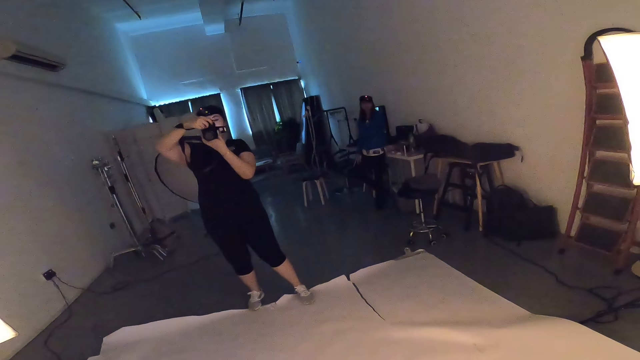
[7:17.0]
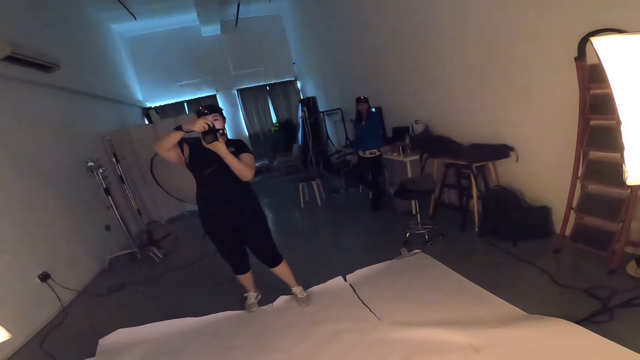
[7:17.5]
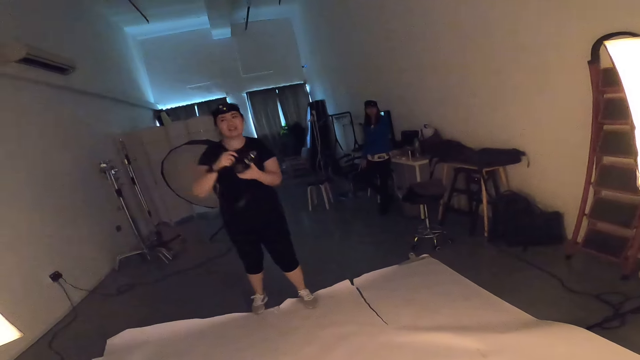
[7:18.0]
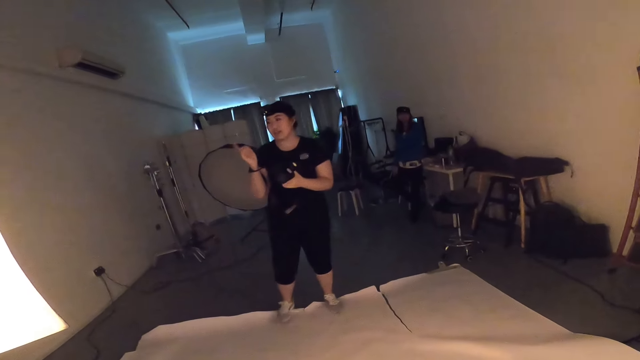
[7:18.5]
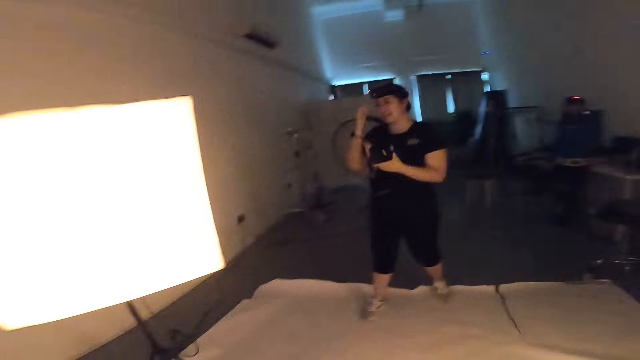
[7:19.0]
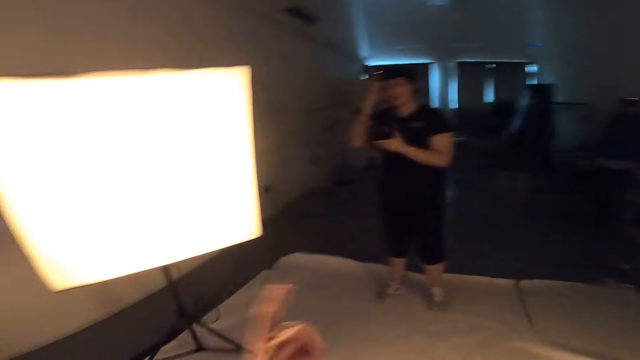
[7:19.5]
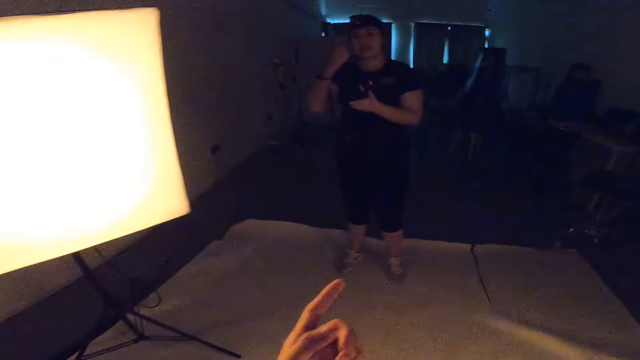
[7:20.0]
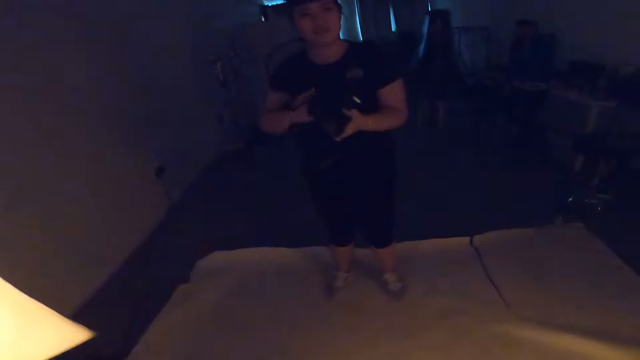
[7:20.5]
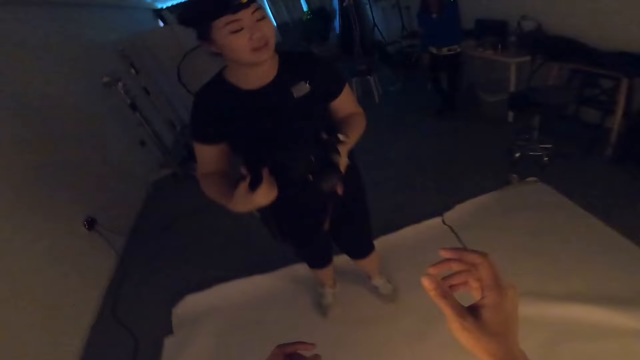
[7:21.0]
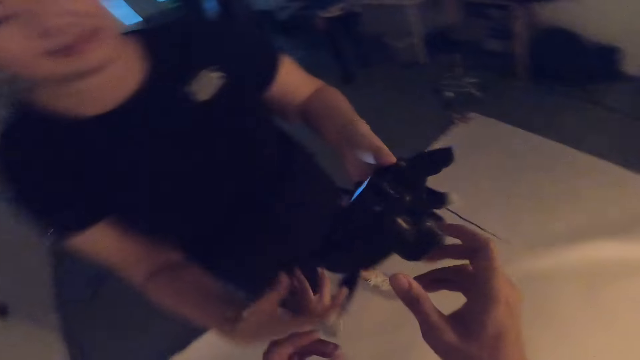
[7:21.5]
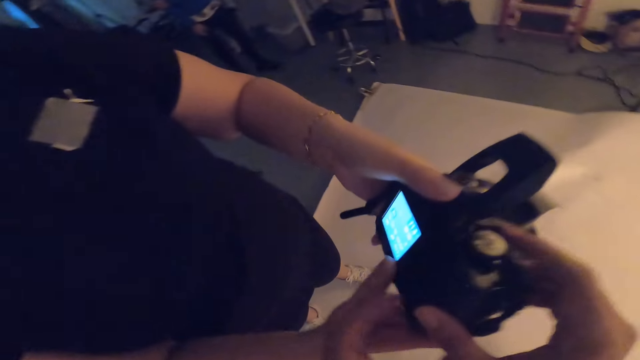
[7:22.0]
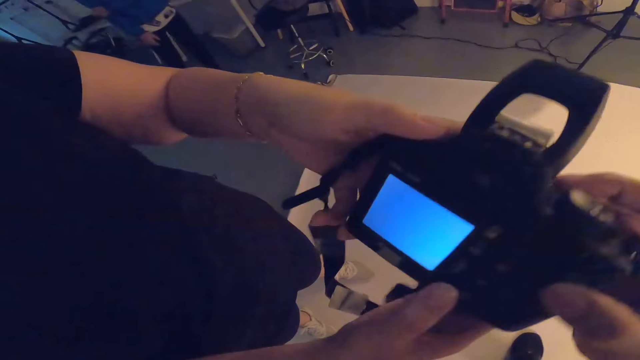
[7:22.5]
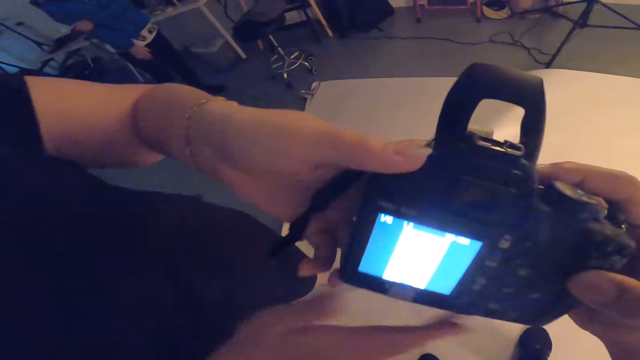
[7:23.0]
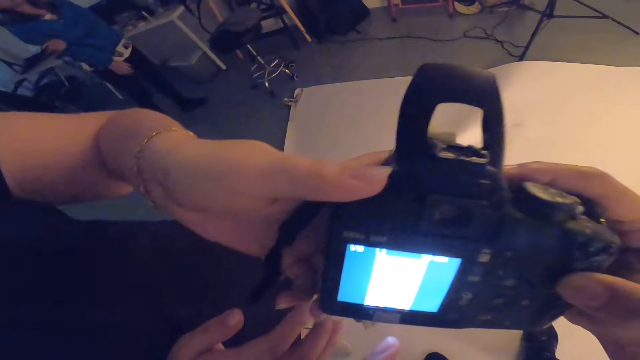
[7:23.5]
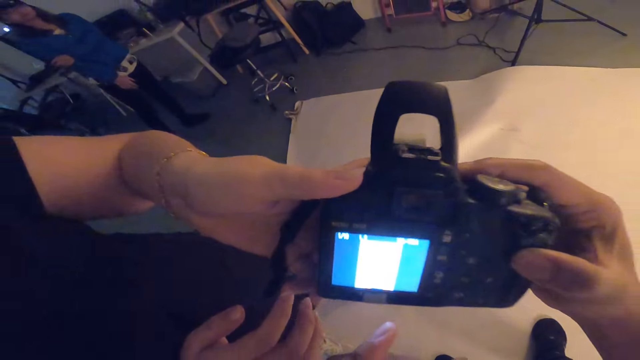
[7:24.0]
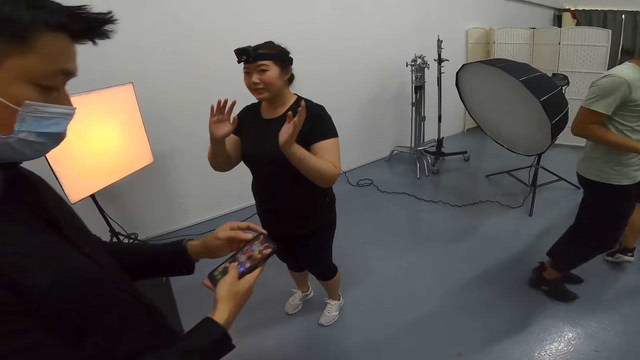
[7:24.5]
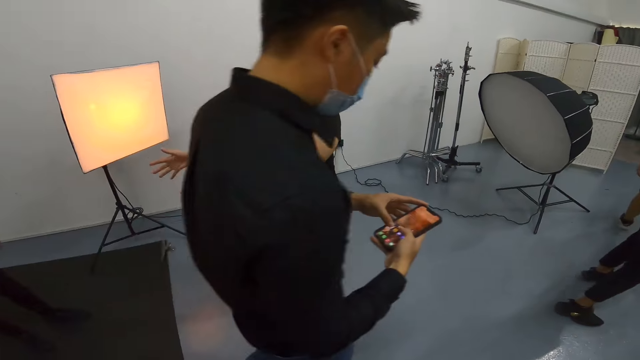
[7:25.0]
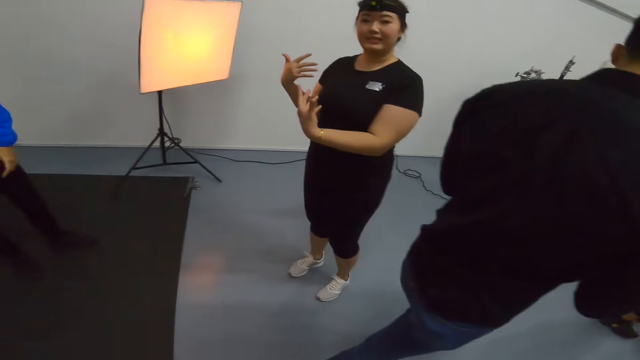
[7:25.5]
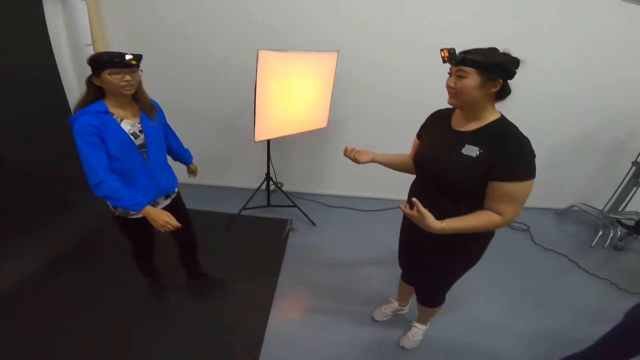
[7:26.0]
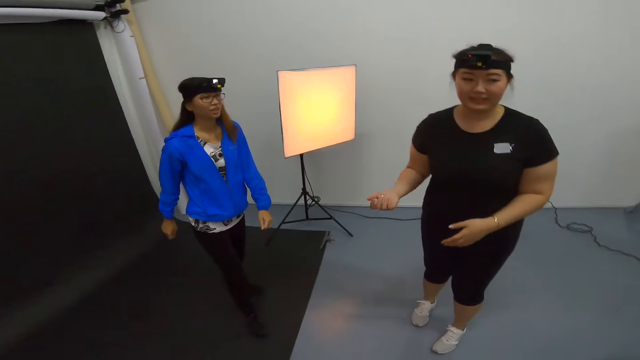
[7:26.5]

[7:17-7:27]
The woman checks her camera as she converses with the camera wearer. The camera wearer points at the studio soft box stand and points at the woman. They look at a photo on the camera. The woman converses with the camera wearer.

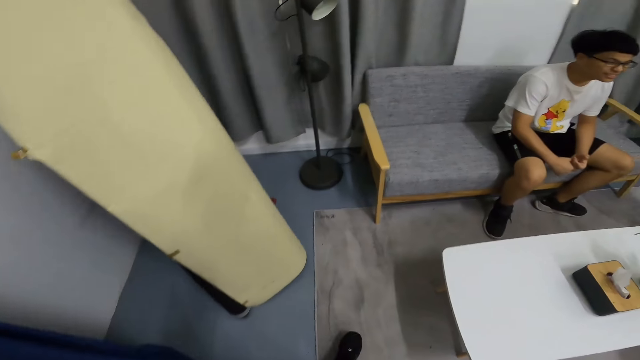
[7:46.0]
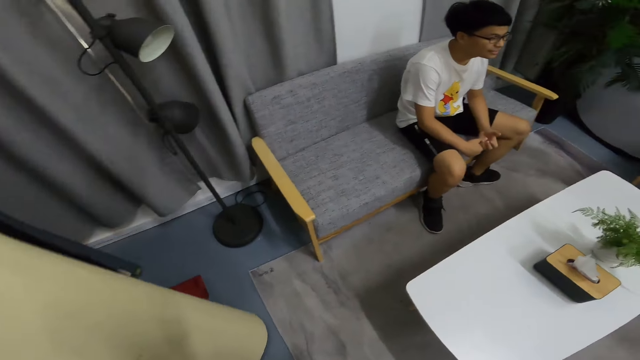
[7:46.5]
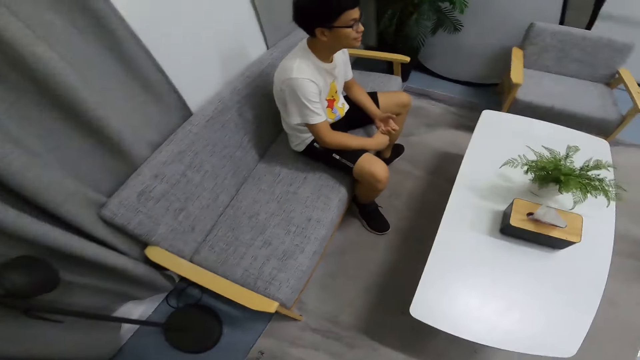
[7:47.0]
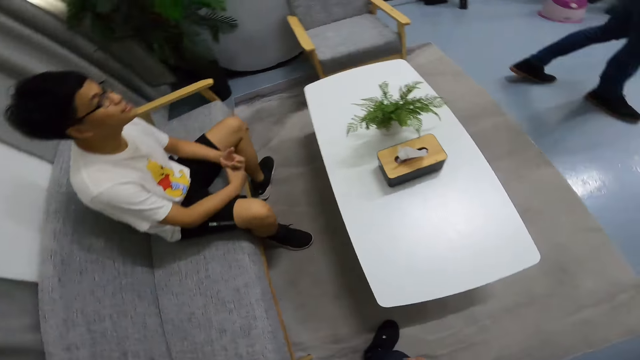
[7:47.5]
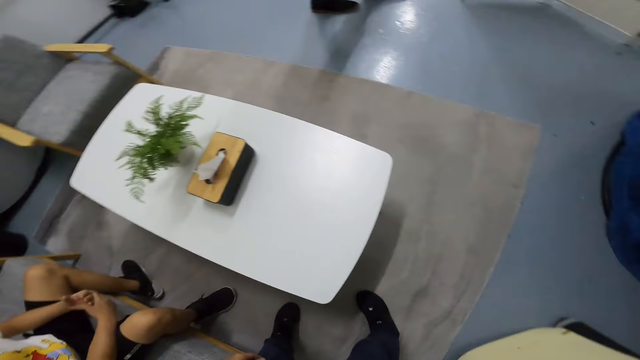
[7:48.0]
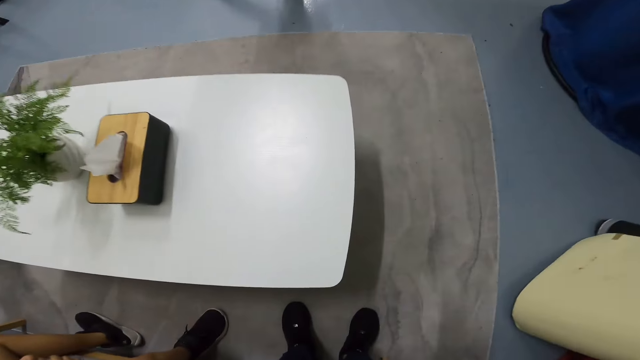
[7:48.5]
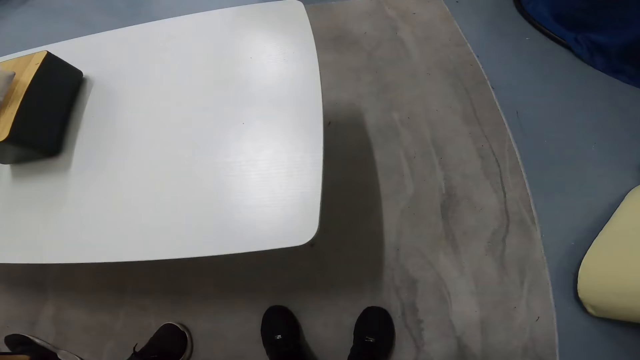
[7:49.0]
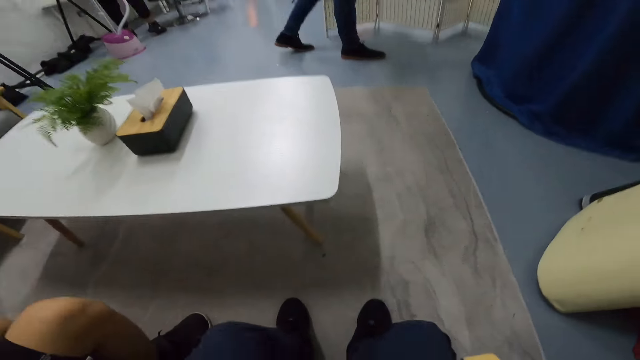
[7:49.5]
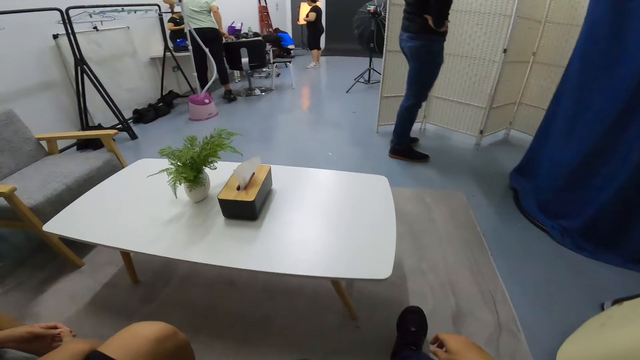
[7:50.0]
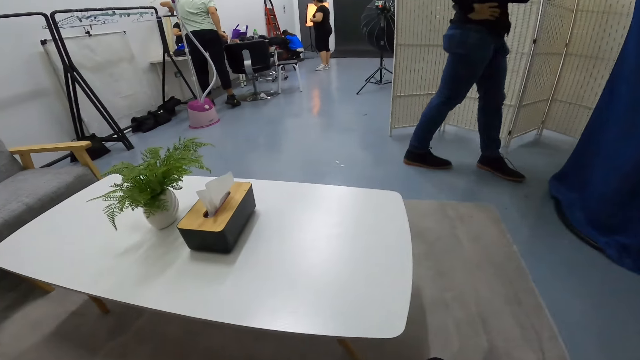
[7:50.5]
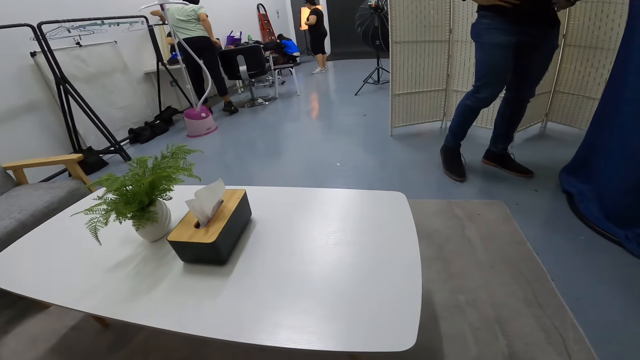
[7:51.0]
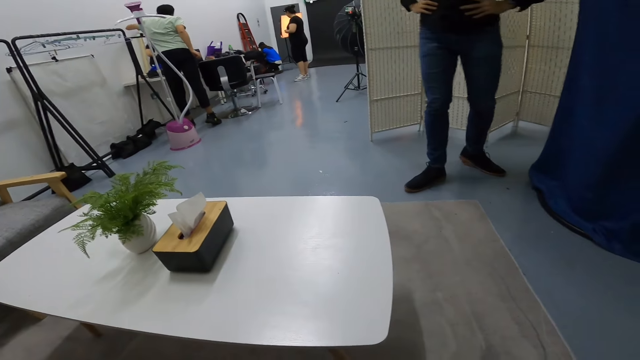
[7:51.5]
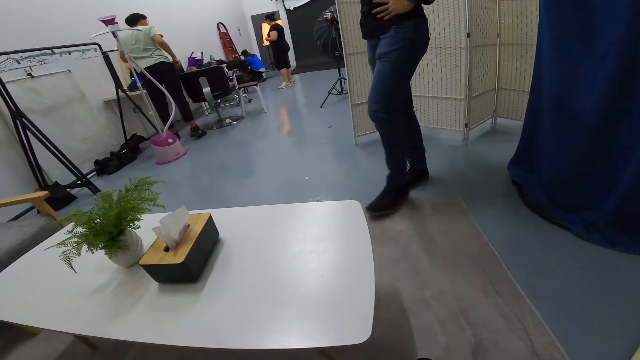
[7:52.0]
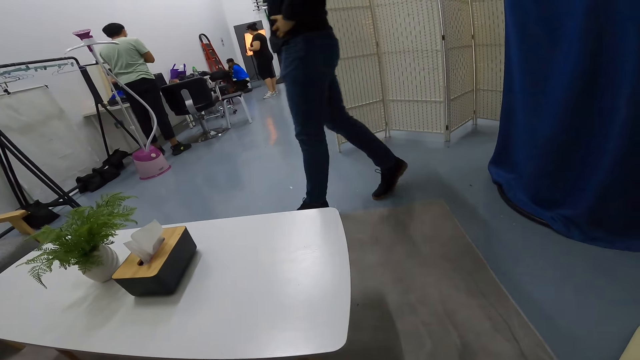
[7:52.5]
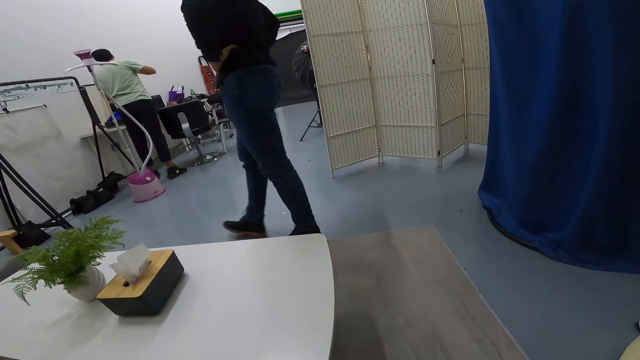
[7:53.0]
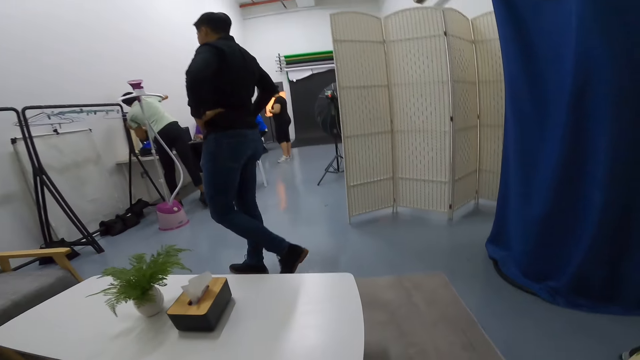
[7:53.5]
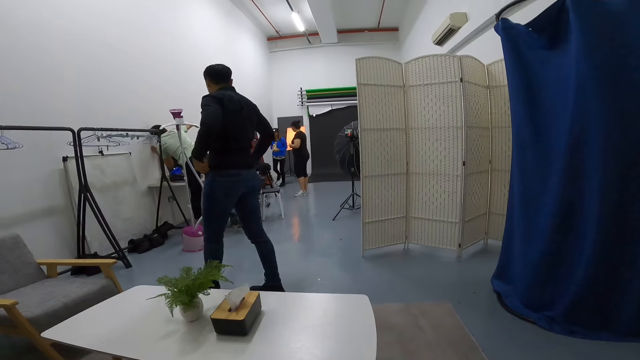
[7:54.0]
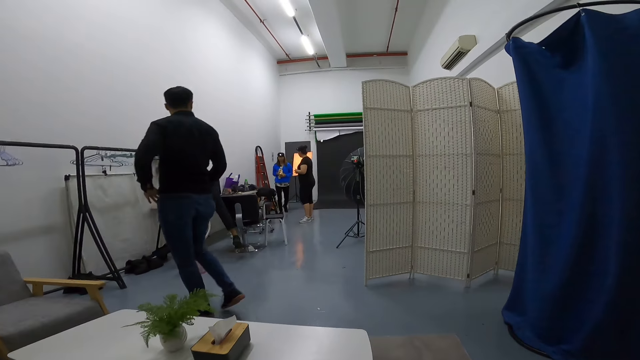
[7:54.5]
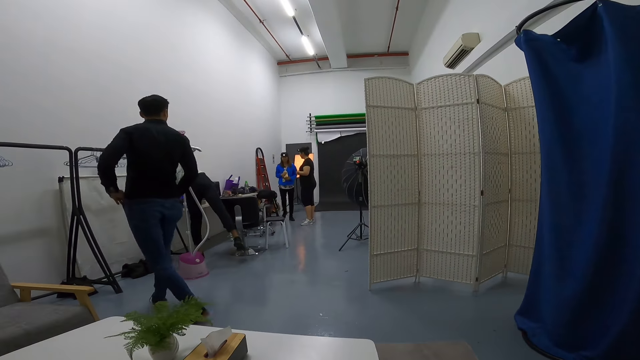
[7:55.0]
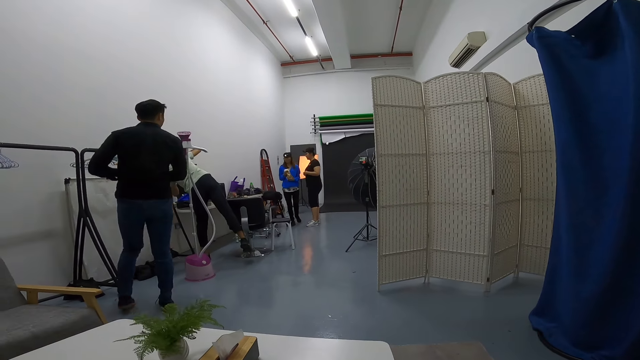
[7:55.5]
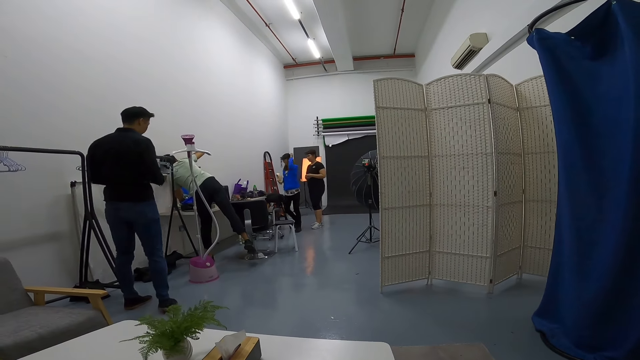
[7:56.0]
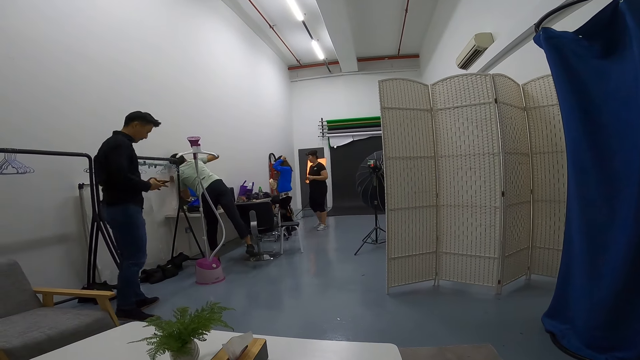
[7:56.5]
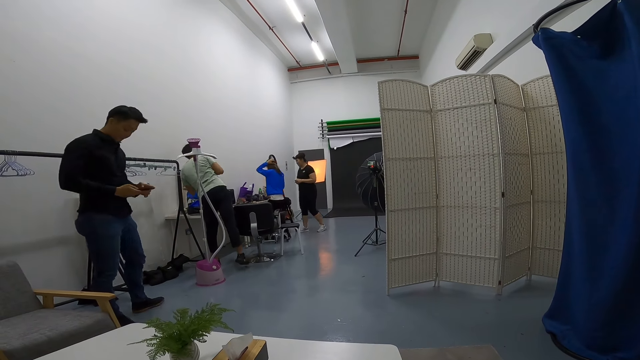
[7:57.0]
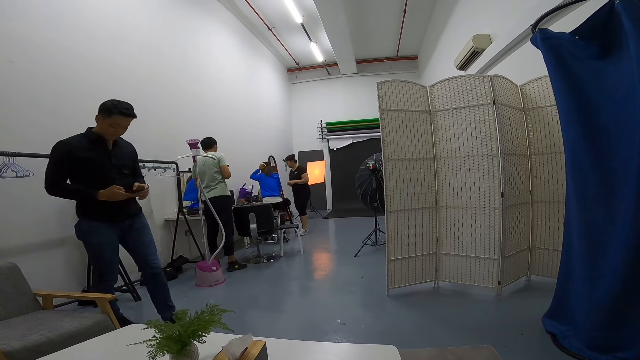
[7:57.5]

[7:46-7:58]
The camera wearer sits on the sofa. A man paces around the studio. The man removes his phone from the pocket and presses it.
